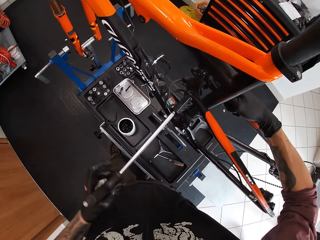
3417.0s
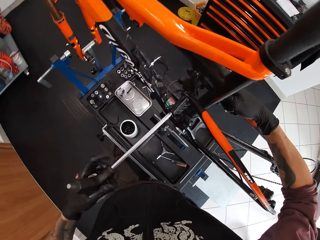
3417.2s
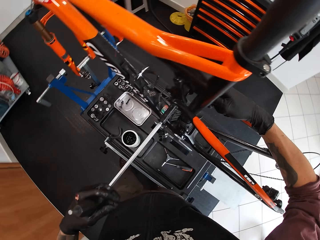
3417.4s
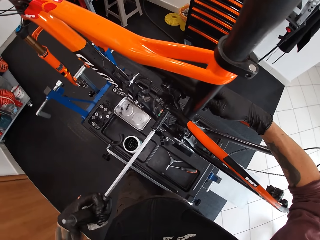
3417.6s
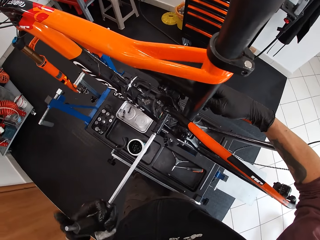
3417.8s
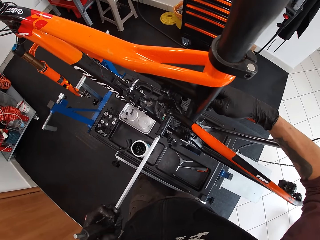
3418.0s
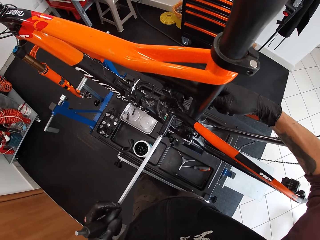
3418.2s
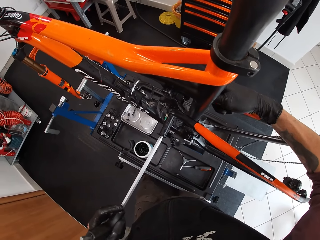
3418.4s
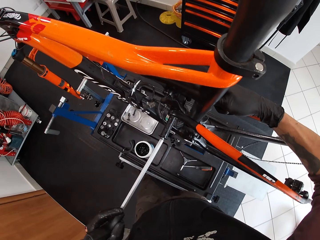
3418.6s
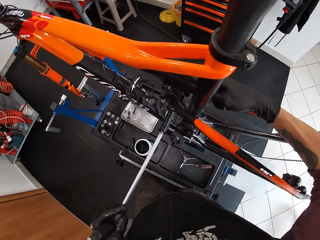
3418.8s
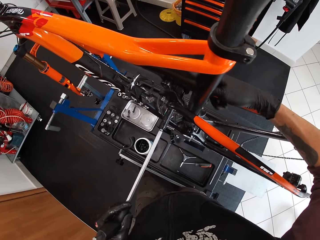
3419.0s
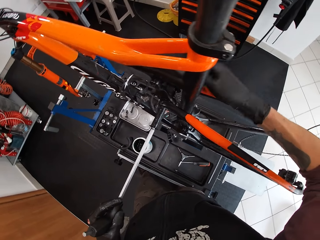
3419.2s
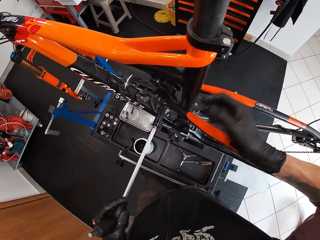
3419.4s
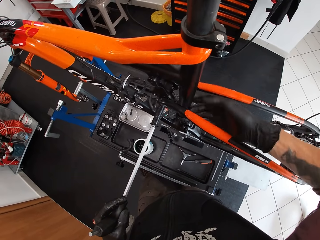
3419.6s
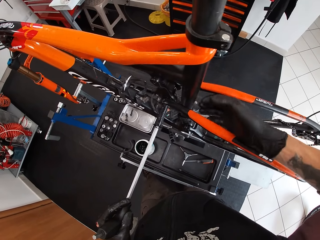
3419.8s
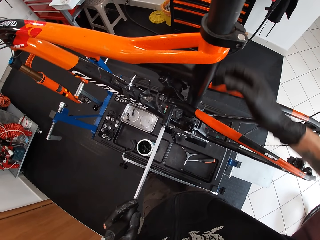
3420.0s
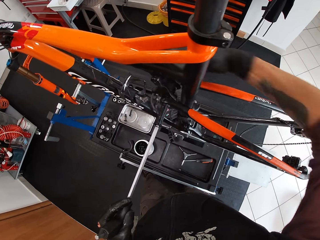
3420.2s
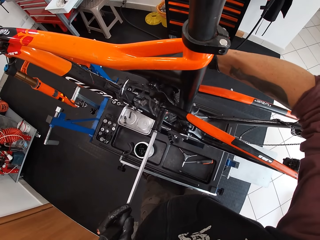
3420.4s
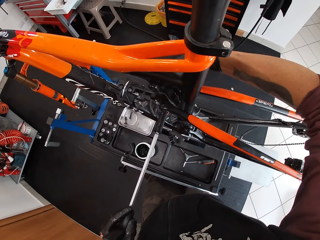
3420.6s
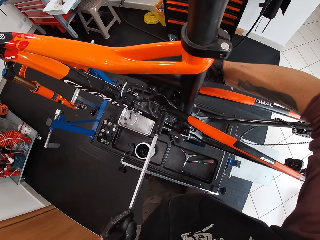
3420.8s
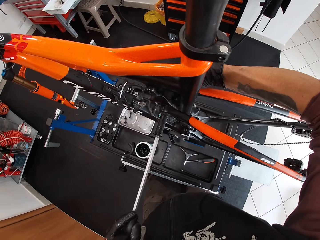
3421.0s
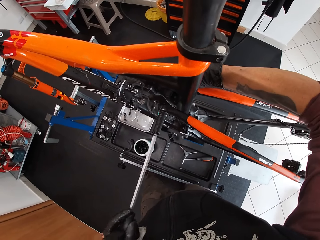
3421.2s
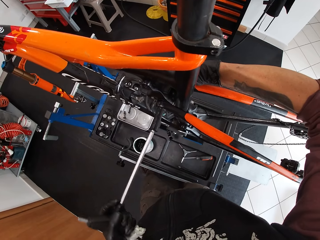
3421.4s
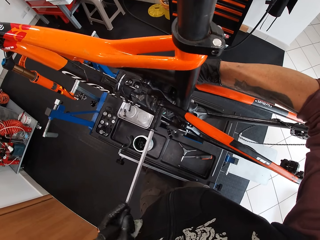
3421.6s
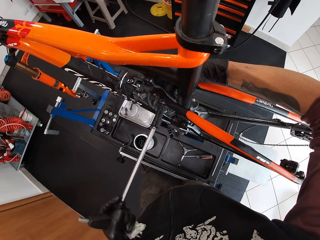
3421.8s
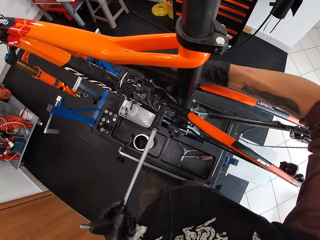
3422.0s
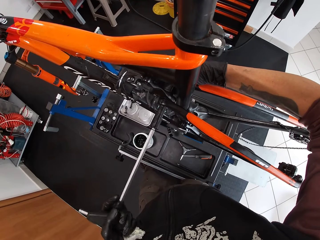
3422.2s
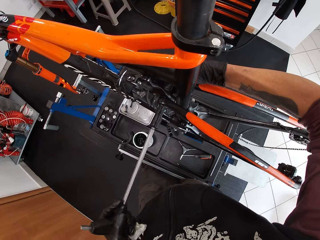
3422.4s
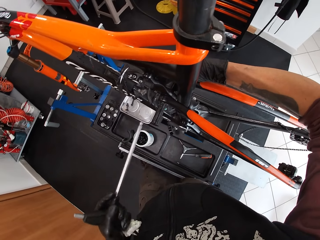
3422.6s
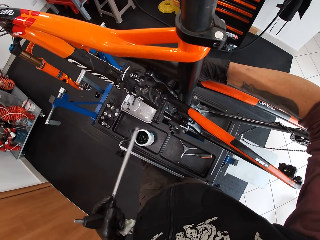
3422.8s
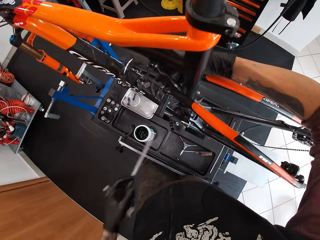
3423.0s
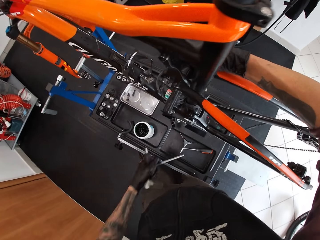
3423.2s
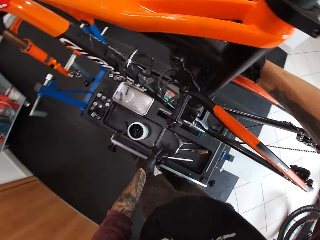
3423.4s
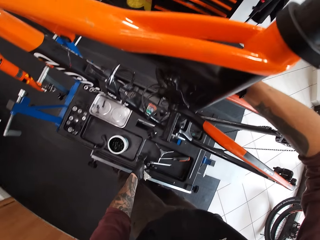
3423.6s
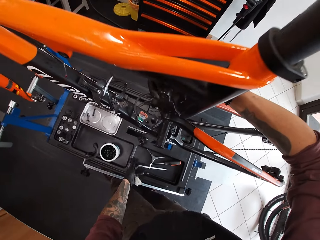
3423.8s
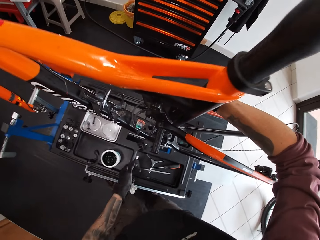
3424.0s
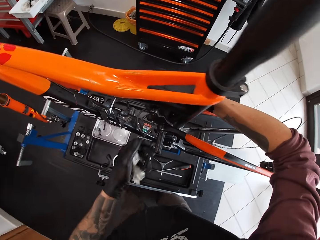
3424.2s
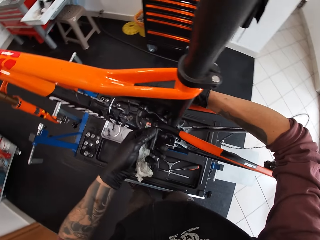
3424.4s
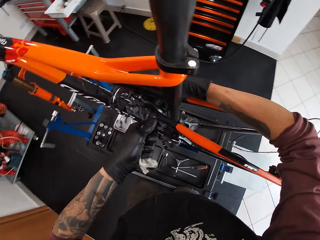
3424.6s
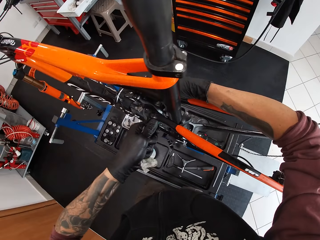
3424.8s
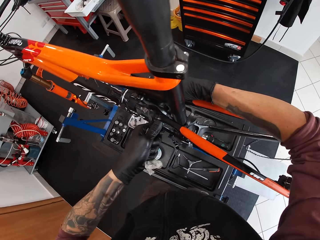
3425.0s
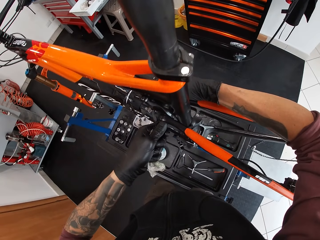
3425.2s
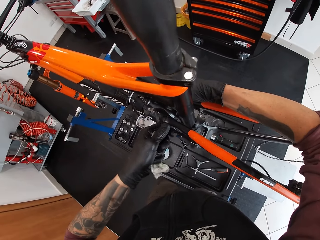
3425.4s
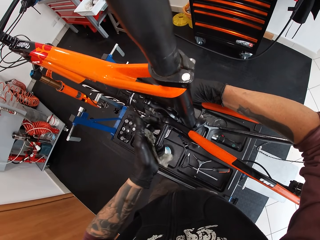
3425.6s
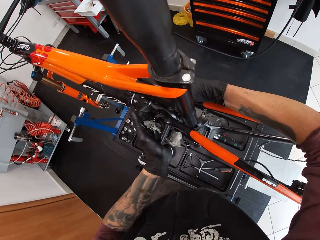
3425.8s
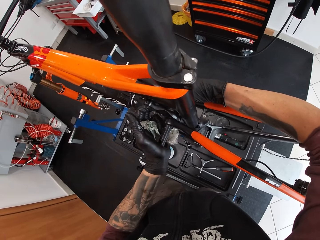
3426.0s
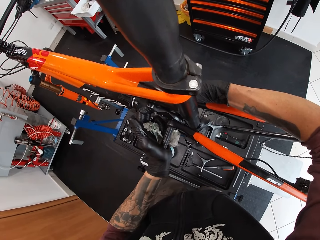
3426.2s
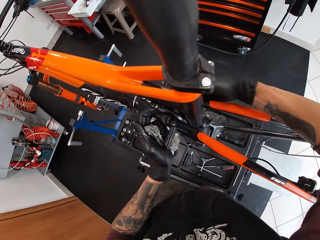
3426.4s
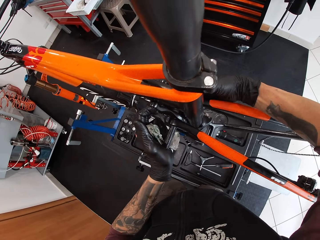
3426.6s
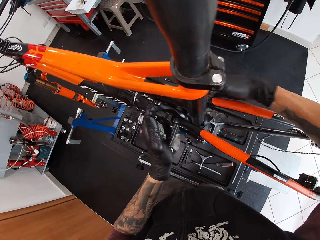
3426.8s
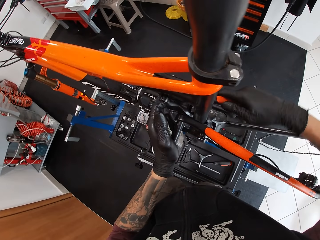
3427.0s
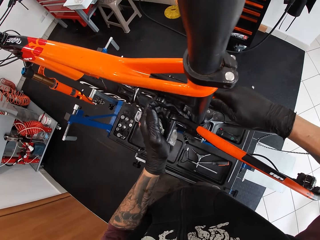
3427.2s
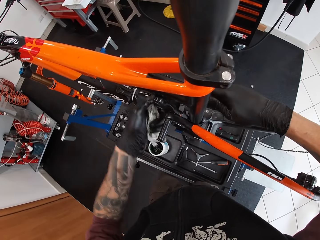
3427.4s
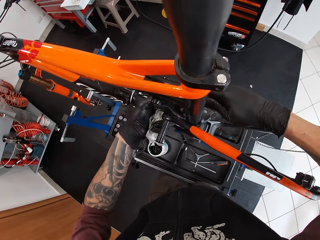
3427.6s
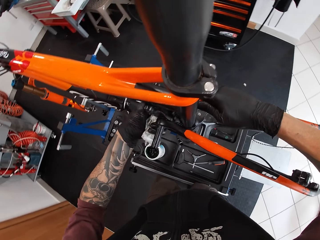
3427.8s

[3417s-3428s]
The camera wearer tightens the bicycle part. He drops the hex wrench on the bicycle repair stand with his left hand. He places his left hand on the metal rod attached to the chainring.

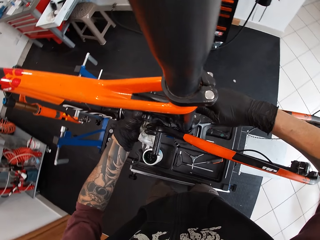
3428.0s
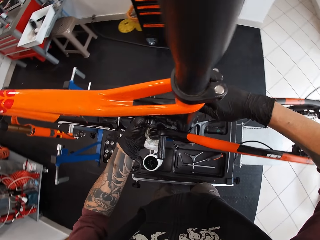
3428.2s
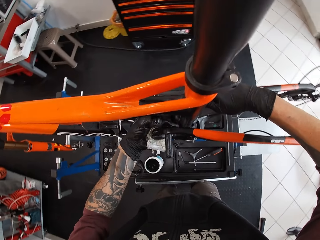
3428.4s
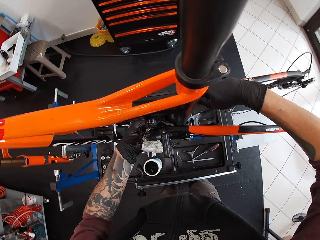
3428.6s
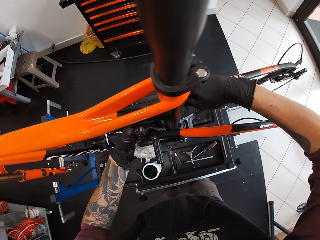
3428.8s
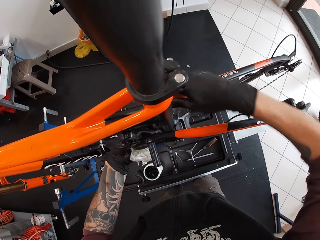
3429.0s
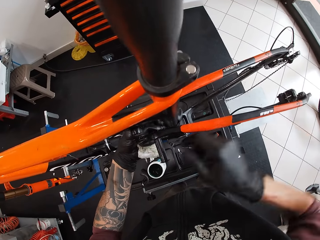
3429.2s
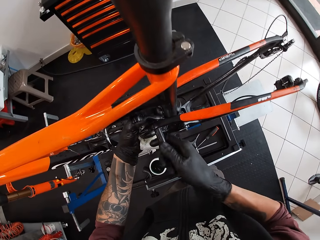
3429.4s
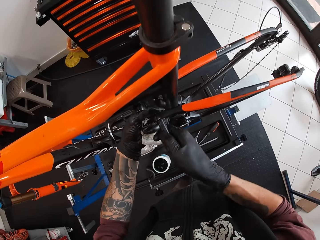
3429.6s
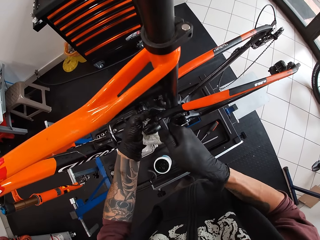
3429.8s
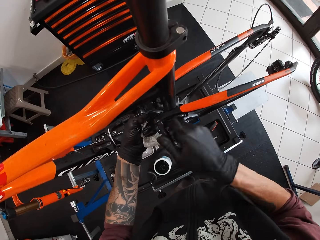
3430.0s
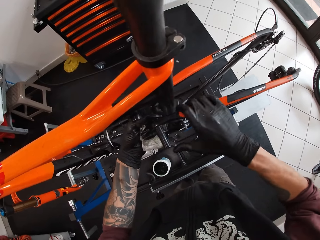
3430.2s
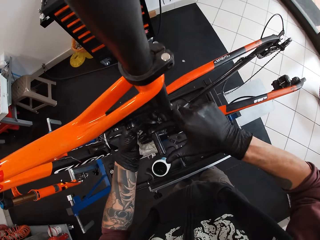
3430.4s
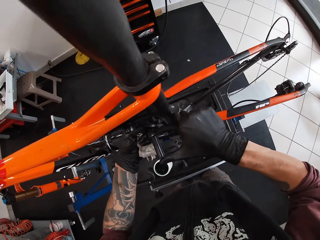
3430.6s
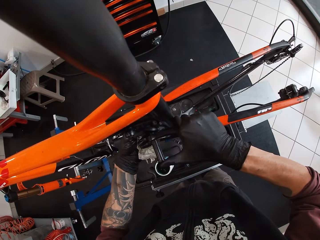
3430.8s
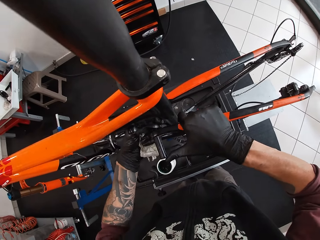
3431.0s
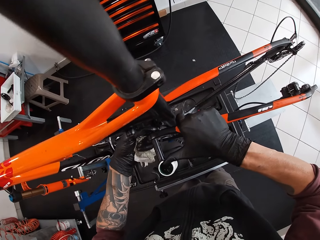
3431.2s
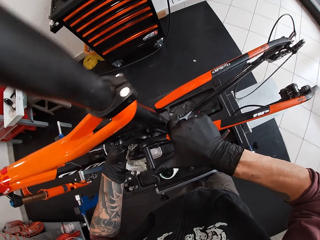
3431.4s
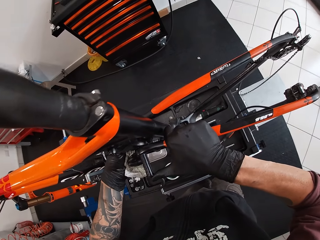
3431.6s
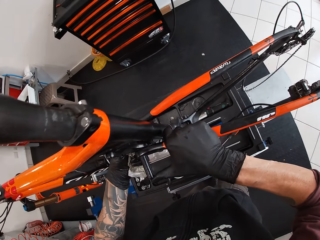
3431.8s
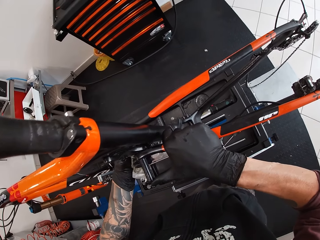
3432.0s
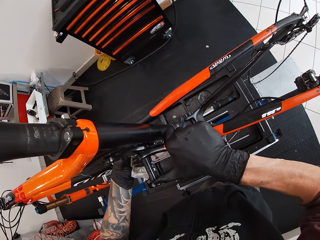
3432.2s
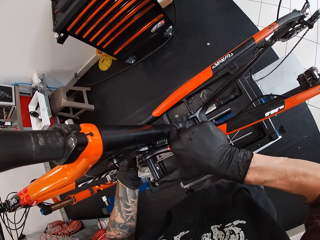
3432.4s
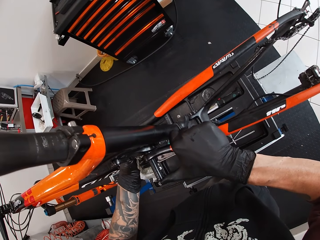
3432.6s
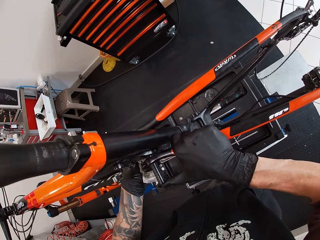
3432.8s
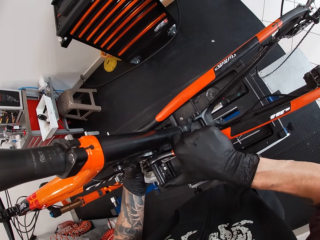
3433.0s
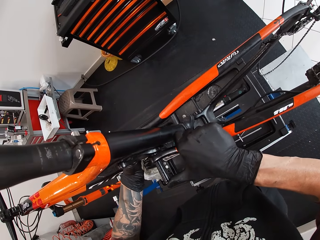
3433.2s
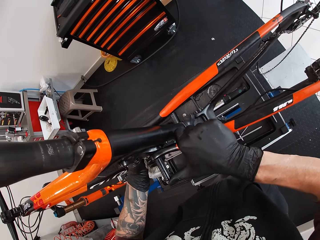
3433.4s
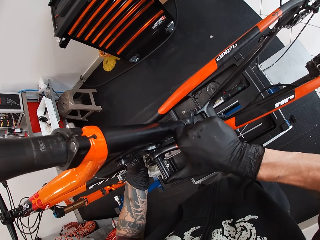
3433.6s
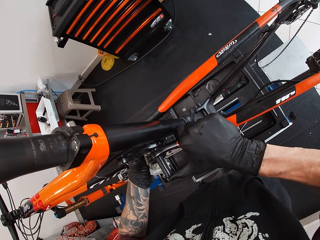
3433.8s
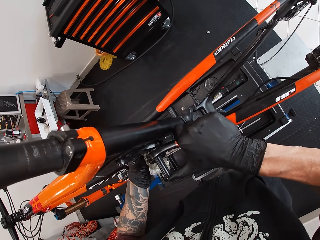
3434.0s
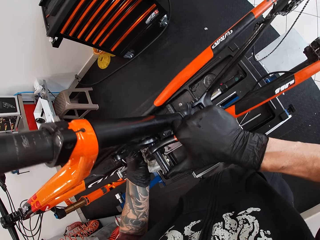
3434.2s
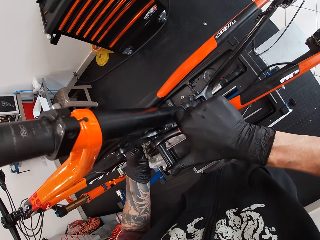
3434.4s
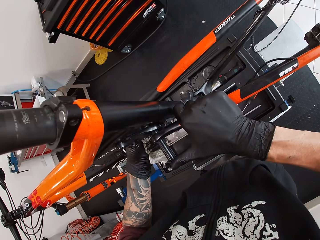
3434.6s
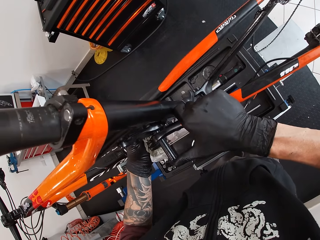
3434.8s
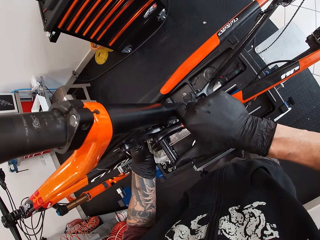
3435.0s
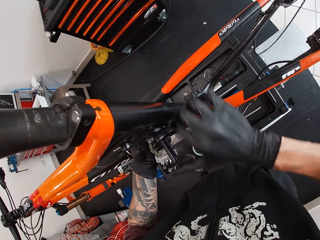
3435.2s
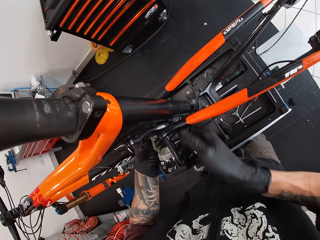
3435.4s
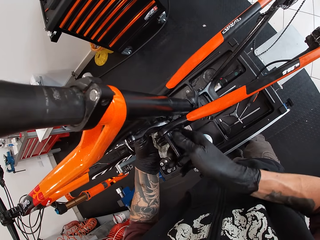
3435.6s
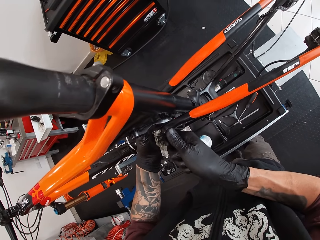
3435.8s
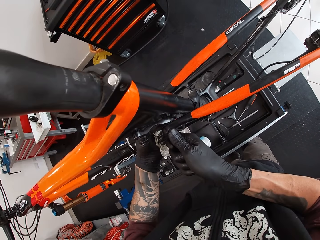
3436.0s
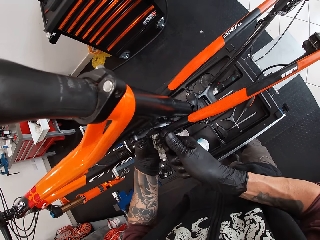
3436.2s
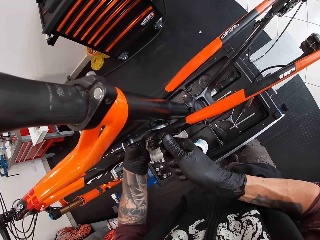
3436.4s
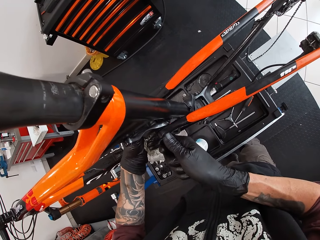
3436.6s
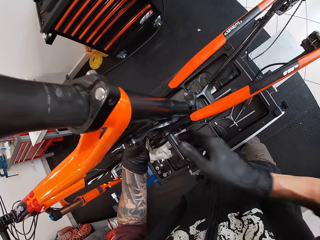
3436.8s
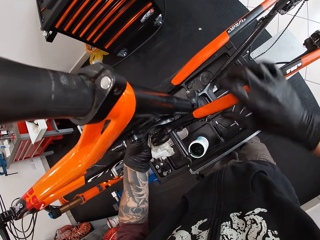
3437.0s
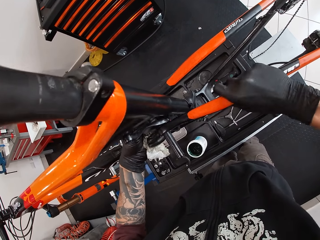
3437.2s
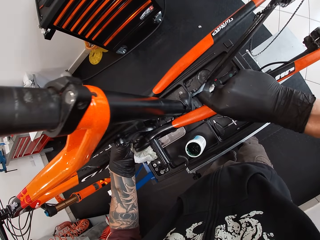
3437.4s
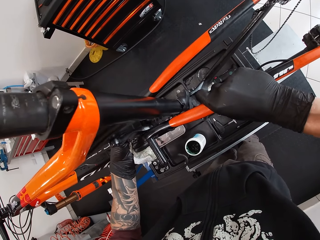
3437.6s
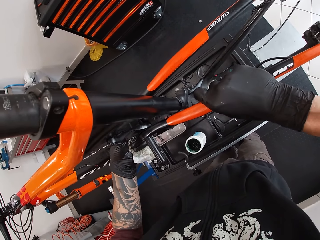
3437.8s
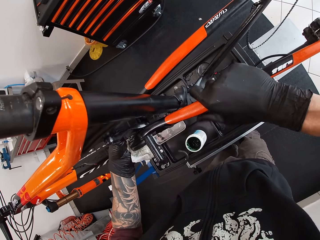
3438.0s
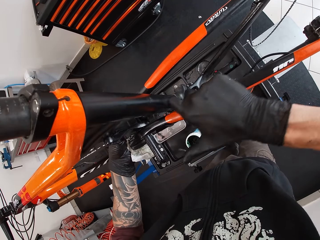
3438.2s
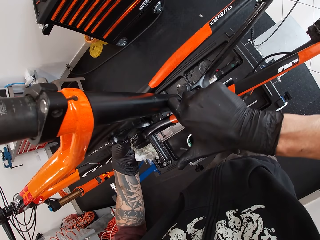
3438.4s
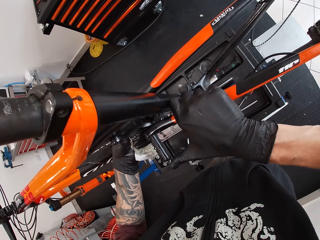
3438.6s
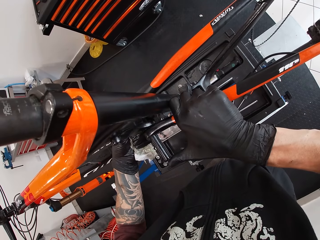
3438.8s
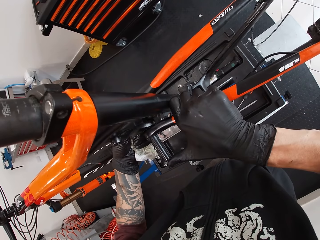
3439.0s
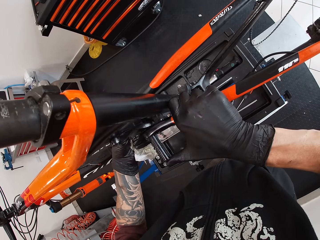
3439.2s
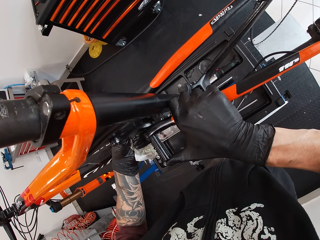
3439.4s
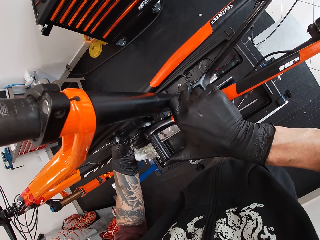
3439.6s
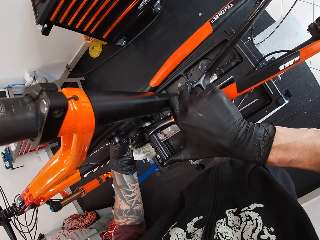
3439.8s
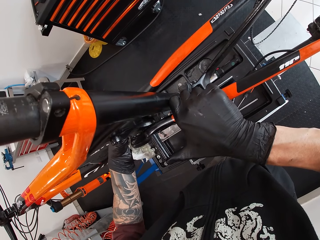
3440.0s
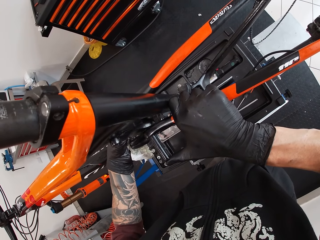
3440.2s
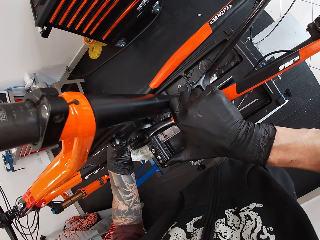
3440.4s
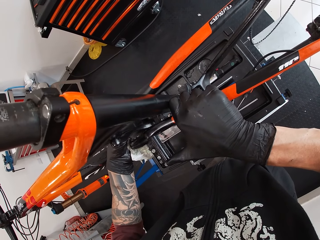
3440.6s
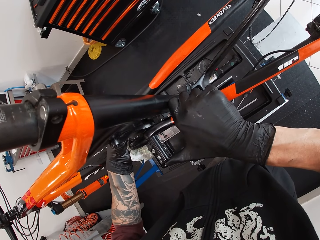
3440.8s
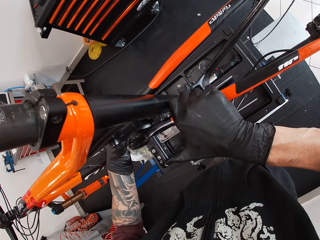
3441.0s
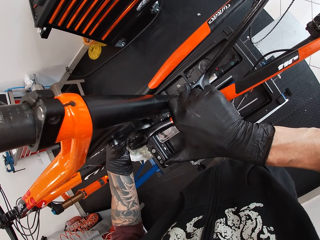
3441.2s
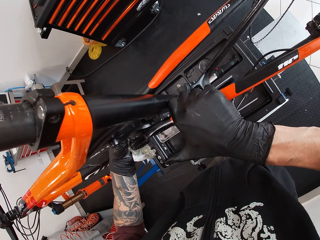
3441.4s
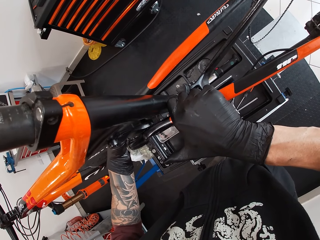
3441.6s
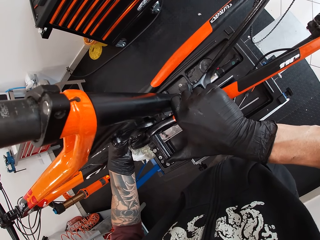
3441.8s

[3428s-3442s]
The camera wearer places his right hand on the metal rod attached to the chainring.
